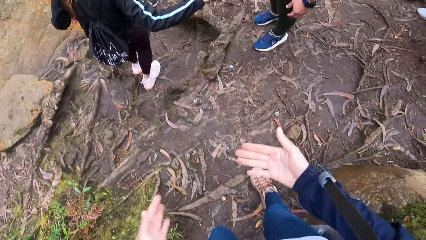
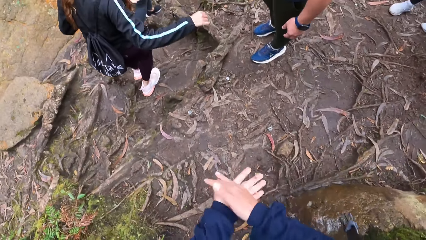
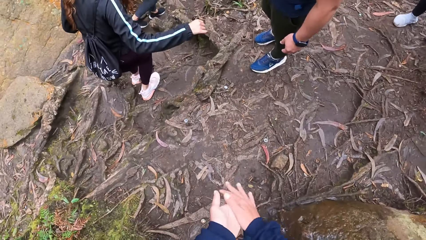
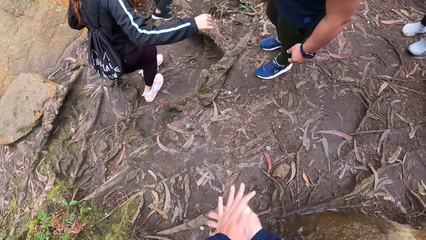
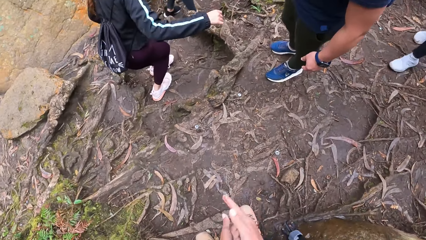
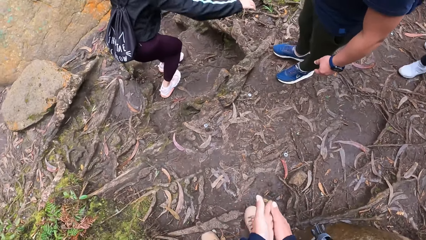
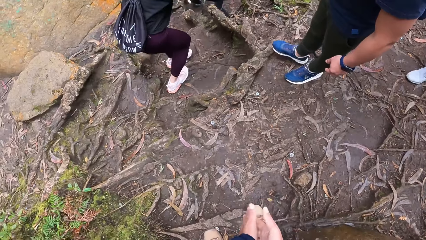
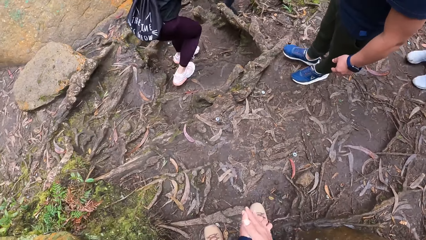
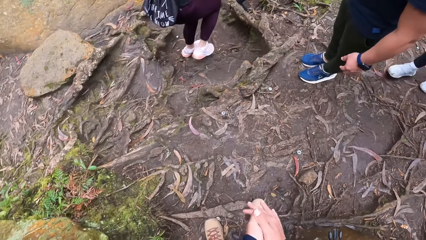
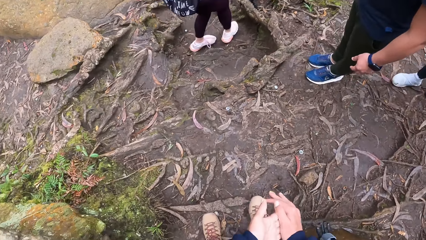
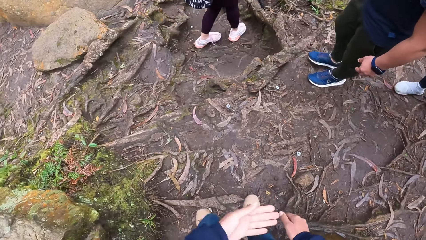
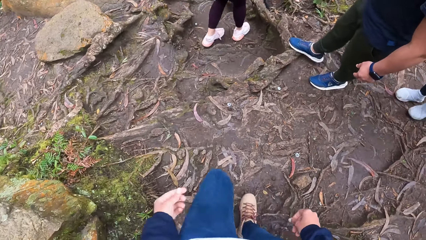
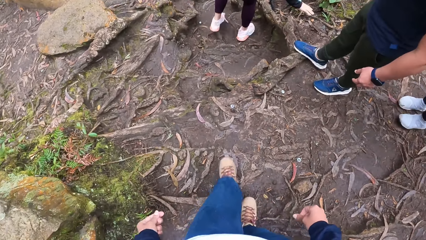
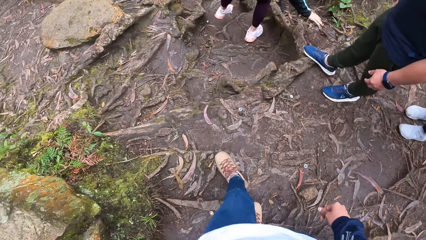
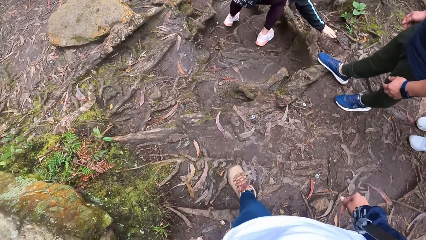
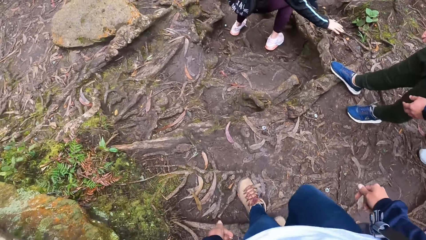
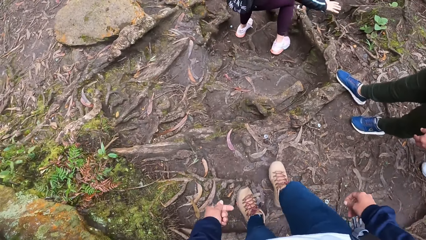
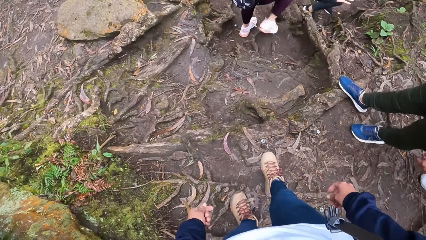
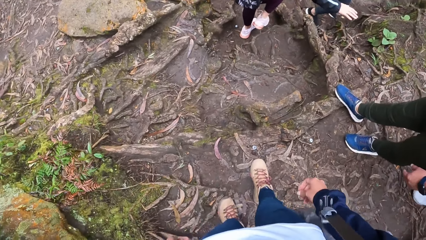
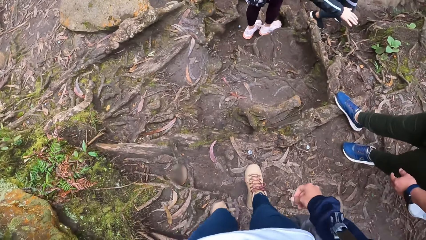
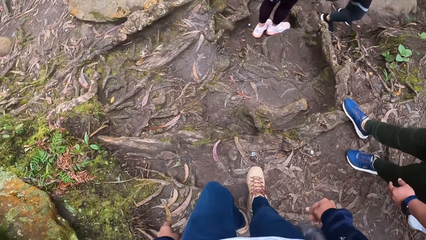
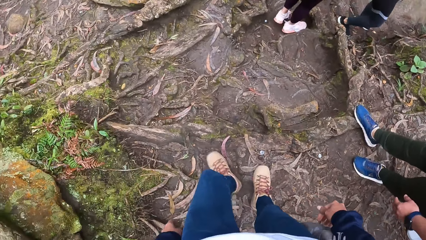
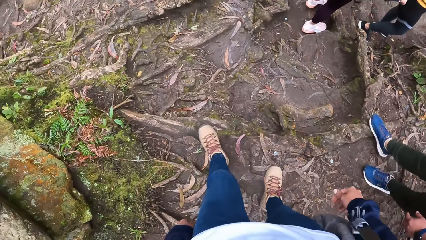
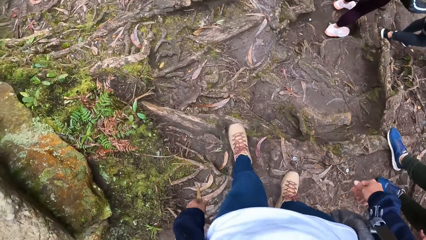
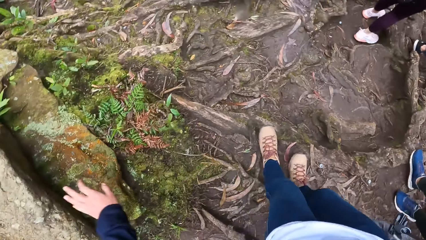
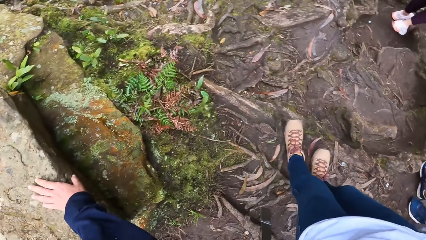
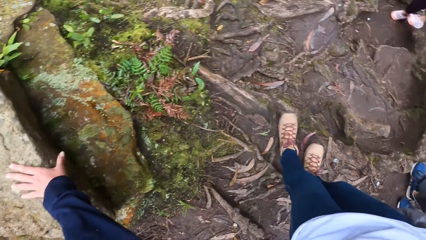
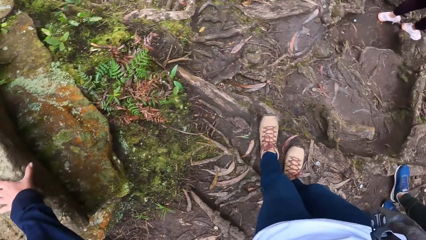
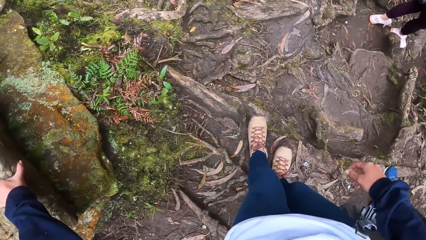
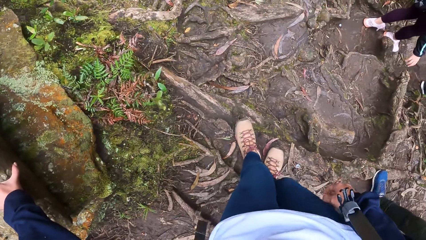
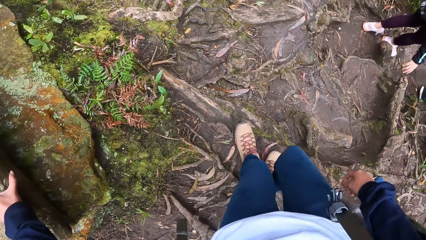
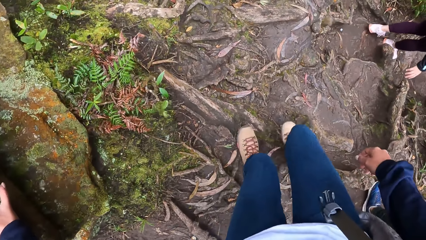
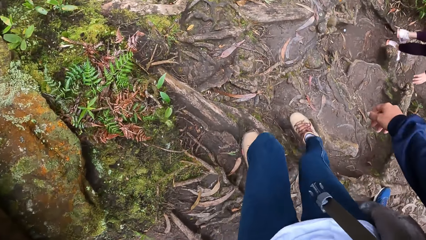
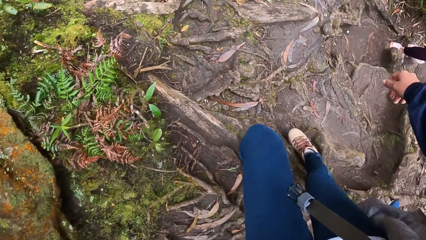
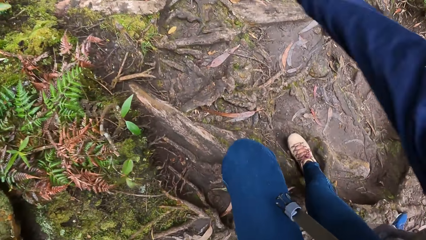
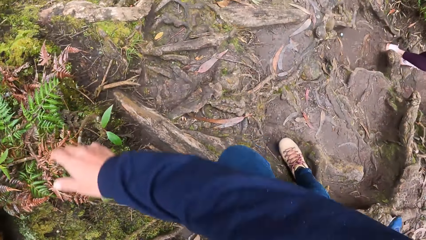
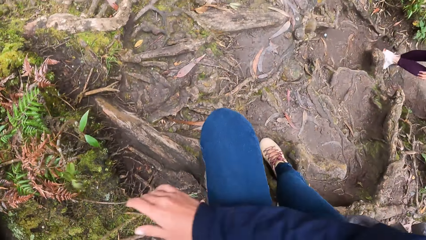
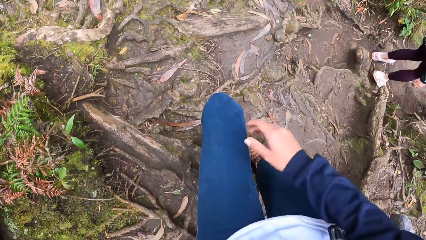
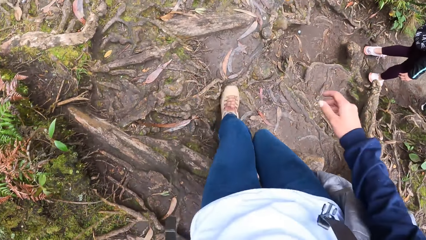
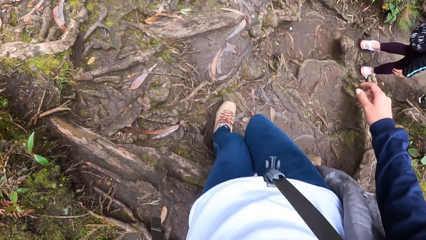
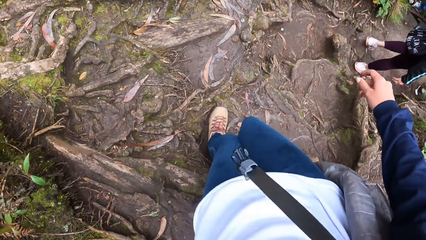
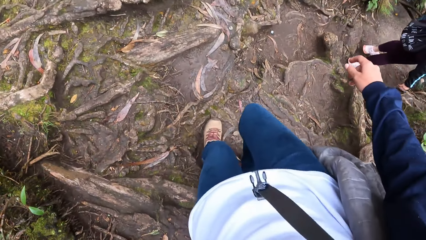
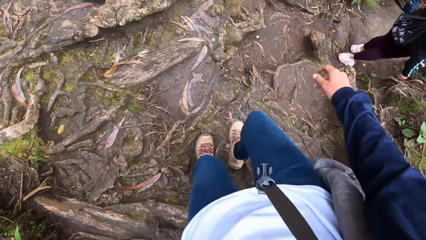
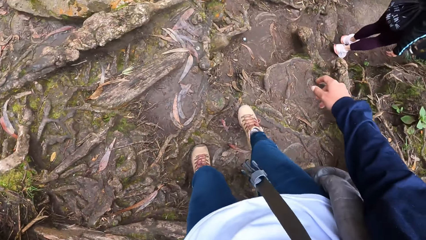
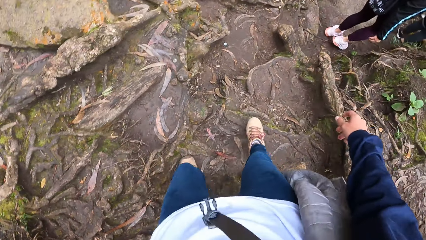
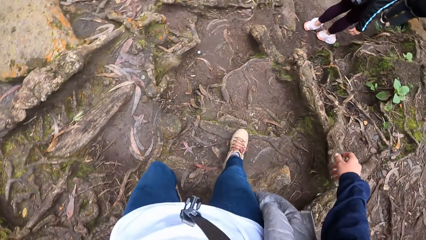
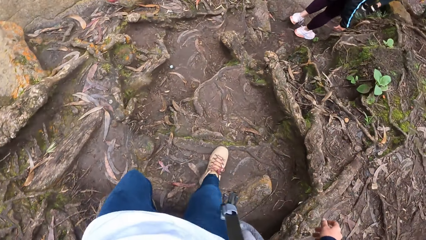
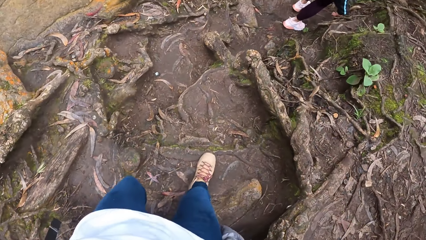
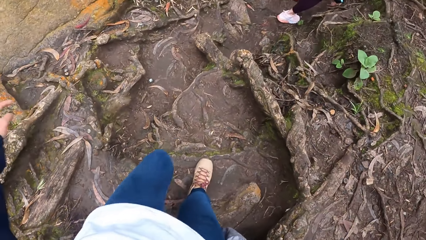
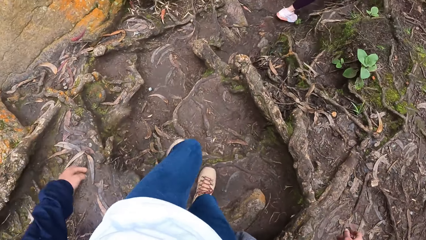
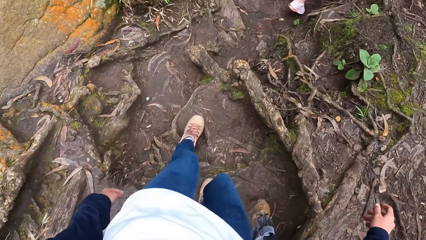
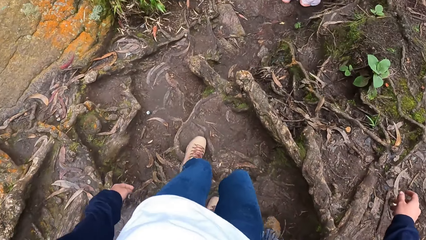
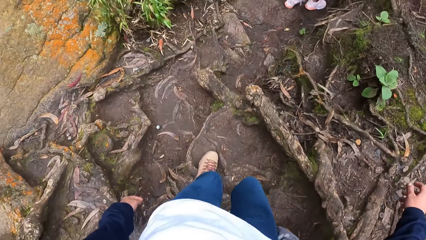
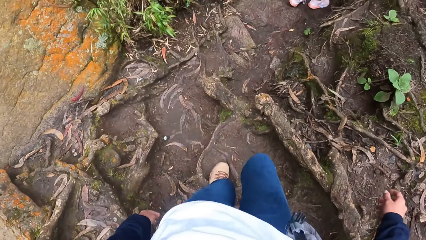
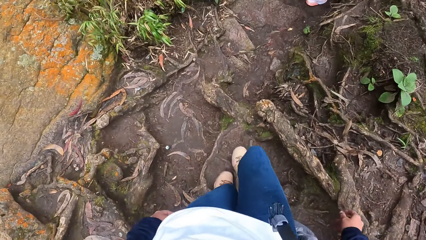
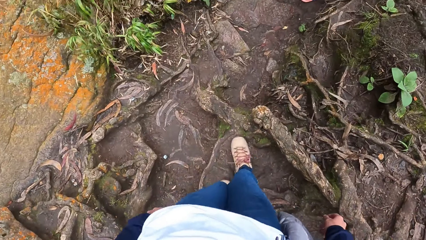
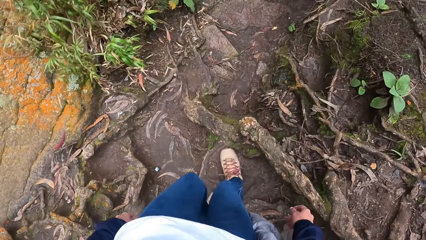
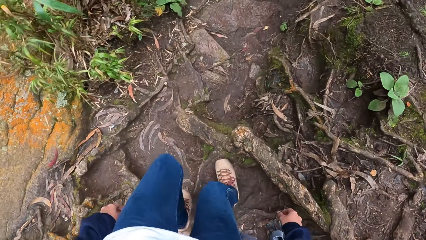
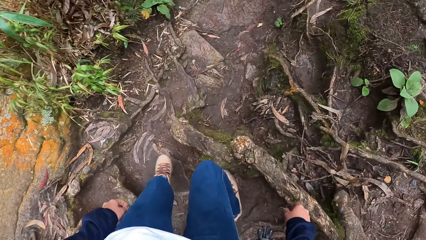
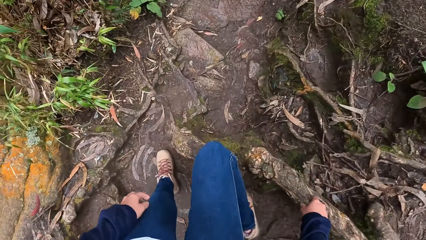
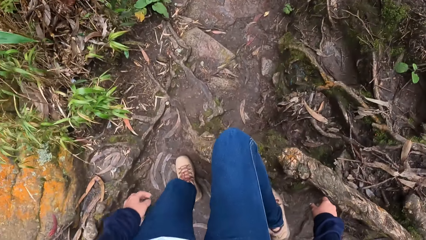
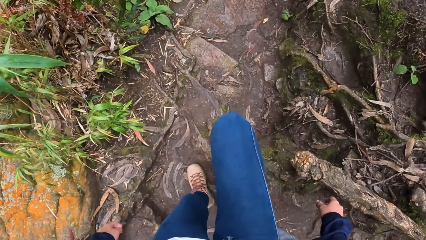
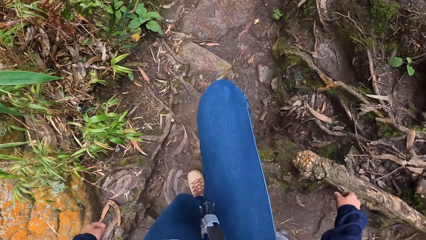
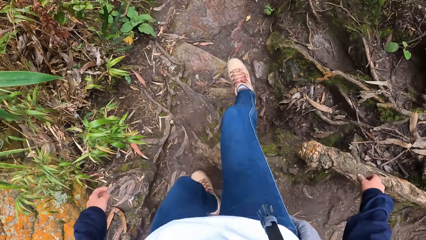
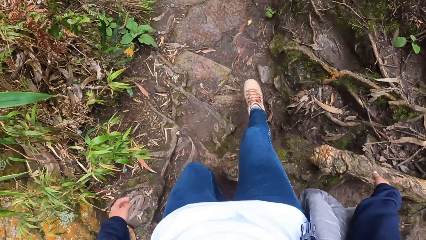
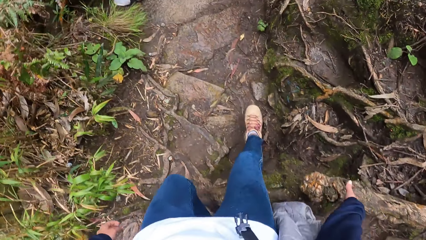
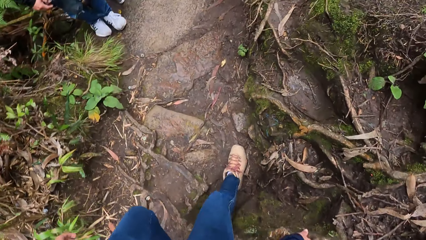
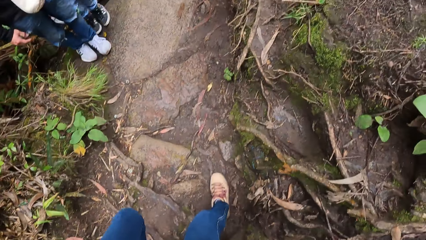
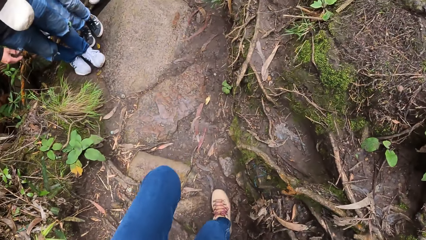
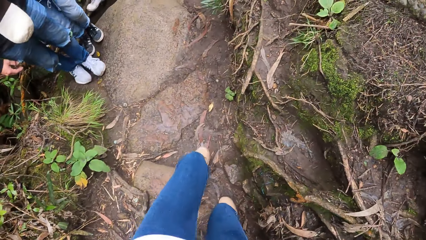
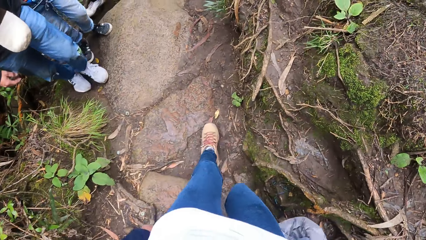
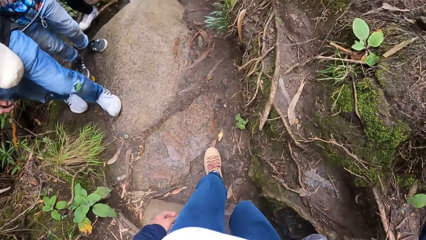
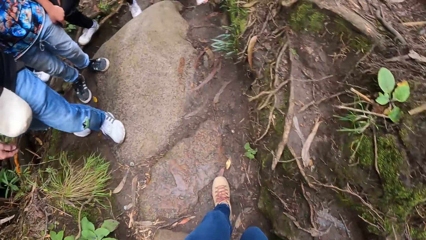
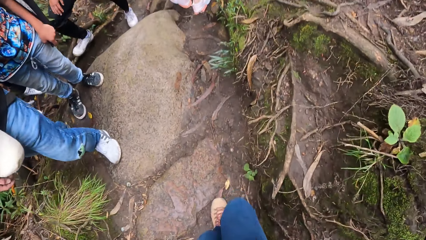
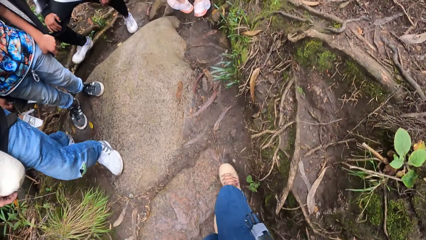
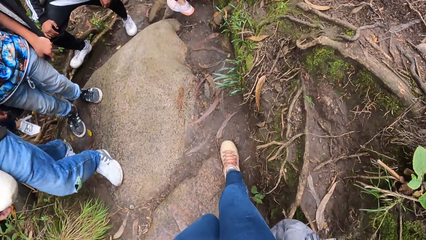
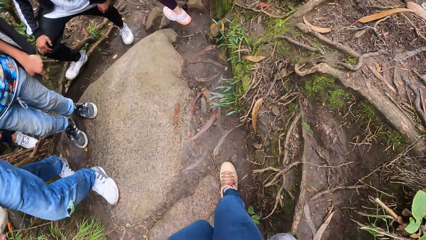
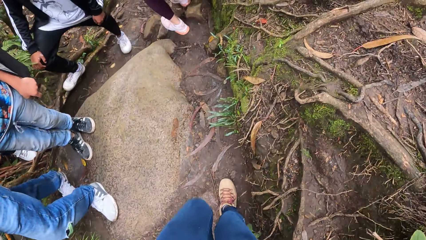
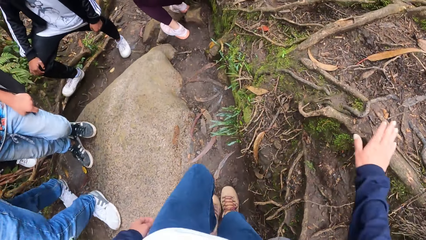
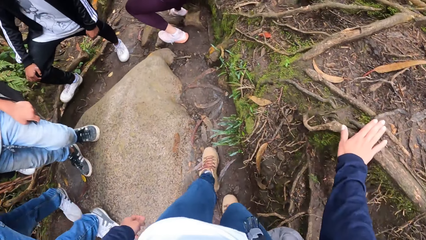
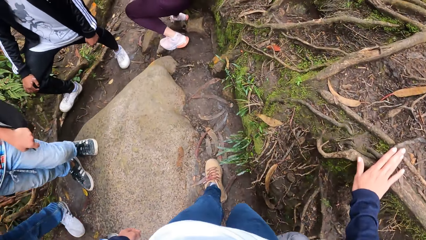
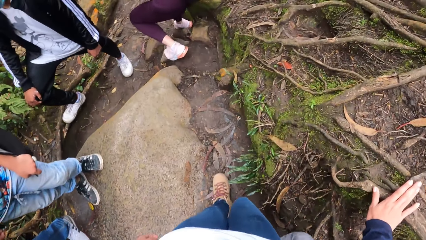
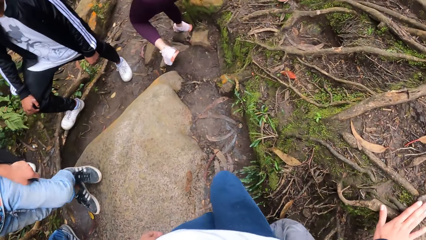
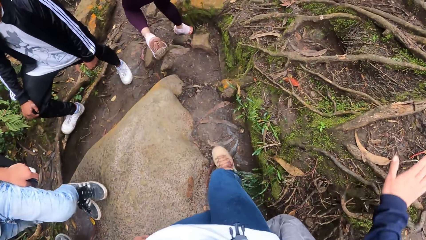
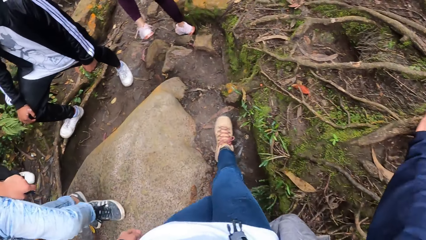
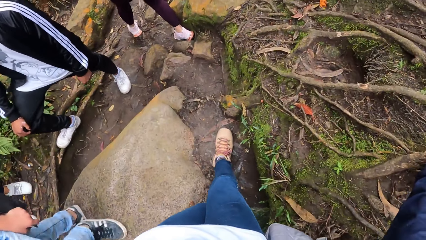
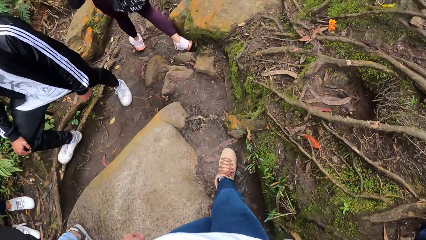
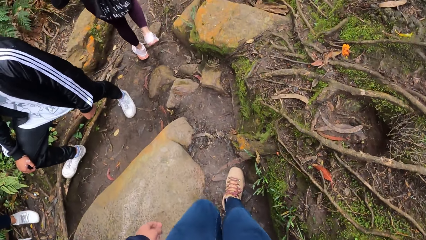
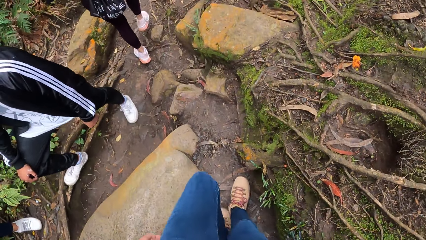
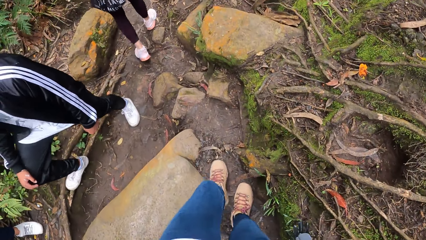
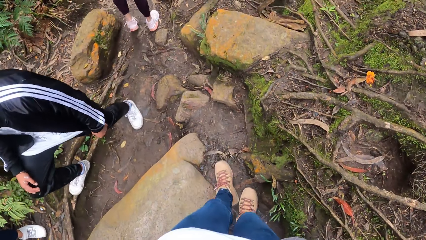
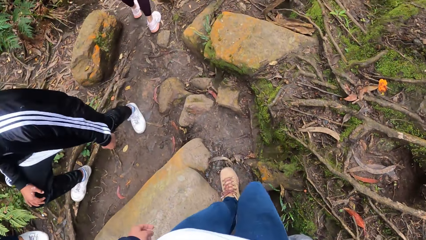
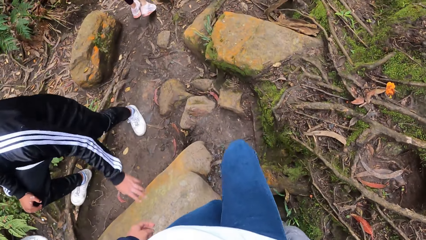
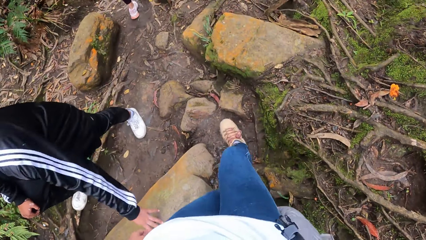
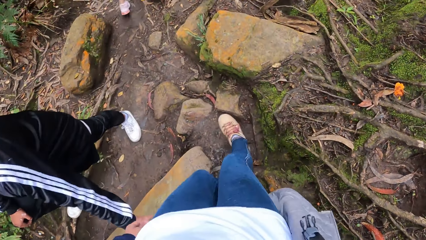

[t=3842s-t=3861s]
The camera wearer wipes away dirt on her hands. She walks through the path in the forest with the woman. She touches a rock along the path in the forest with her left hand. She holds the rock. She walks down the hill. She touches the root of a tree along the path with her right hand. She supports herself on the root.
